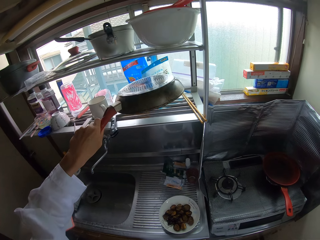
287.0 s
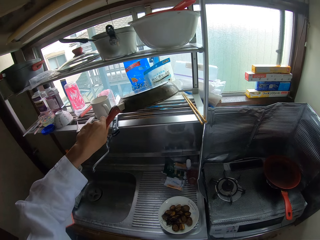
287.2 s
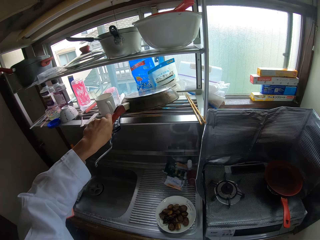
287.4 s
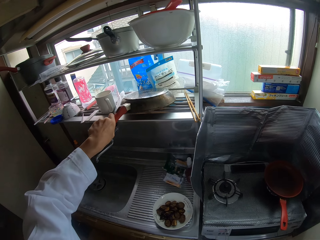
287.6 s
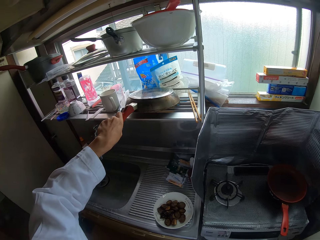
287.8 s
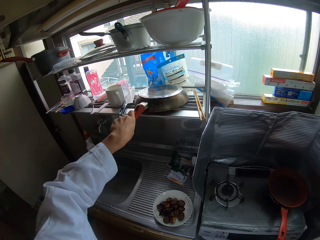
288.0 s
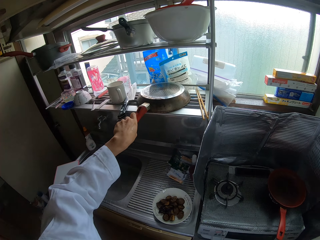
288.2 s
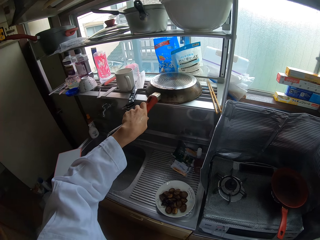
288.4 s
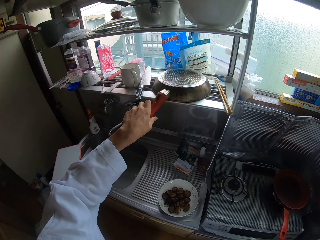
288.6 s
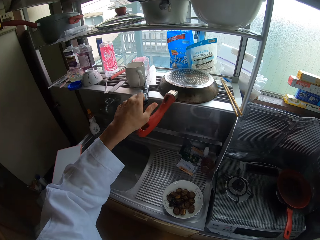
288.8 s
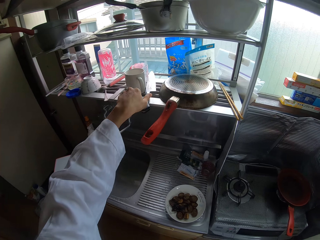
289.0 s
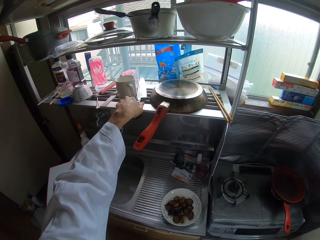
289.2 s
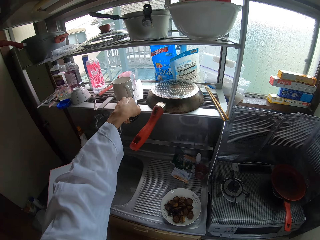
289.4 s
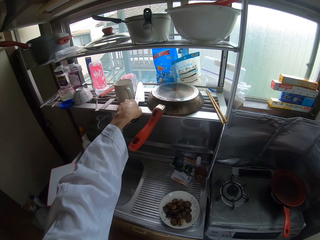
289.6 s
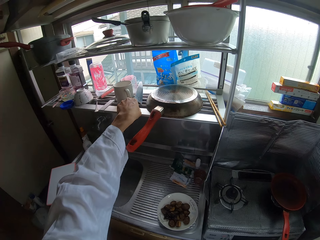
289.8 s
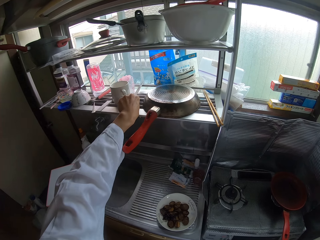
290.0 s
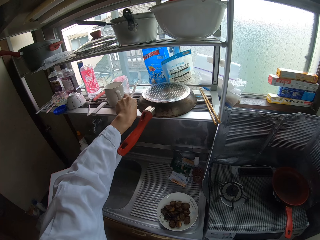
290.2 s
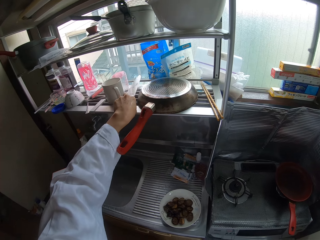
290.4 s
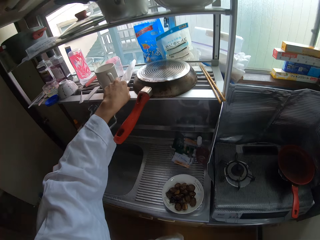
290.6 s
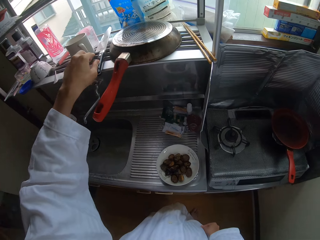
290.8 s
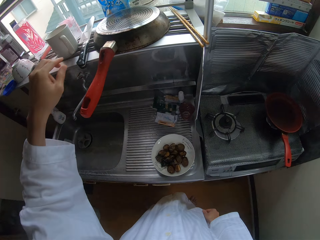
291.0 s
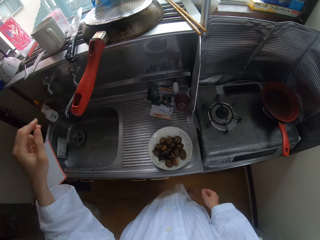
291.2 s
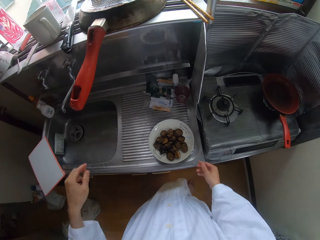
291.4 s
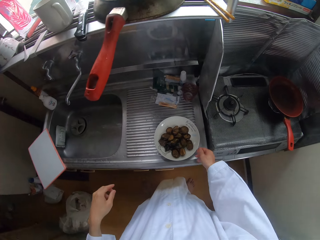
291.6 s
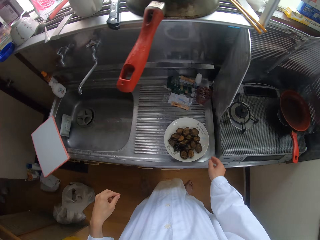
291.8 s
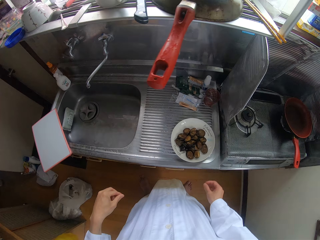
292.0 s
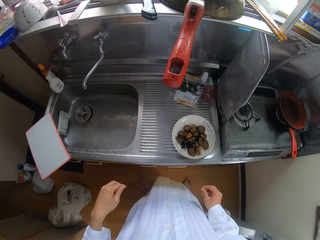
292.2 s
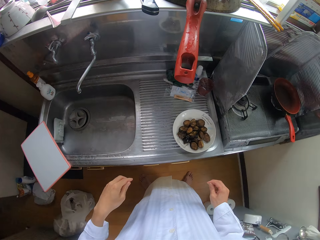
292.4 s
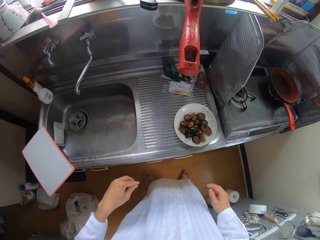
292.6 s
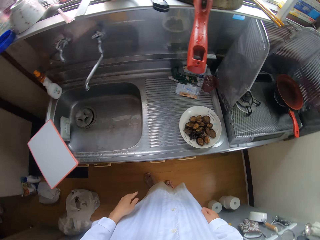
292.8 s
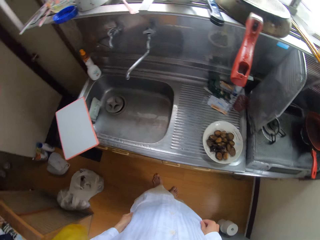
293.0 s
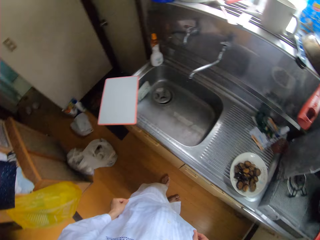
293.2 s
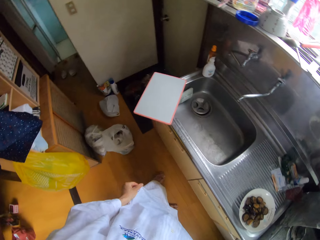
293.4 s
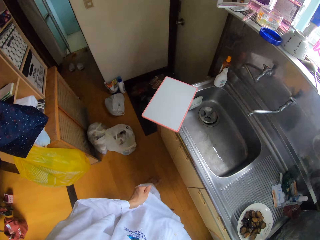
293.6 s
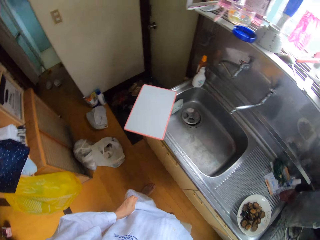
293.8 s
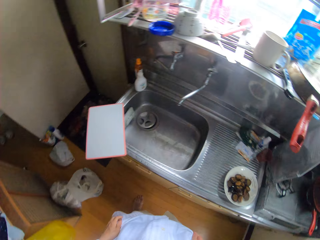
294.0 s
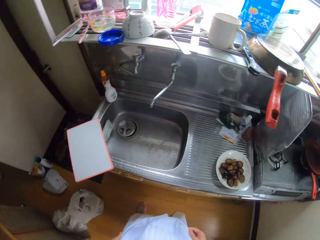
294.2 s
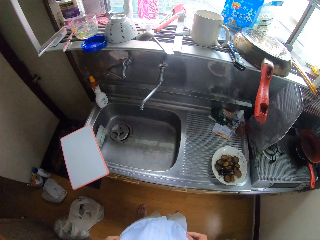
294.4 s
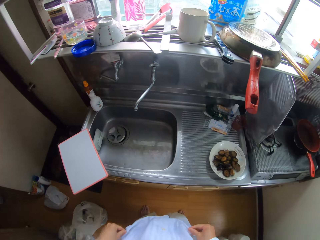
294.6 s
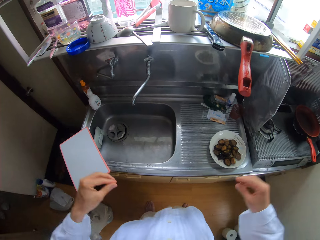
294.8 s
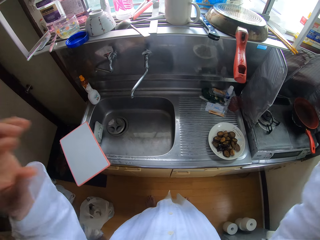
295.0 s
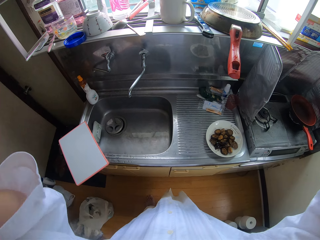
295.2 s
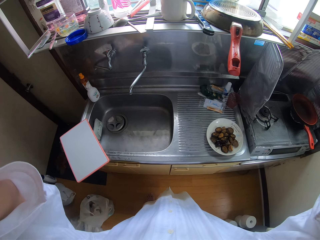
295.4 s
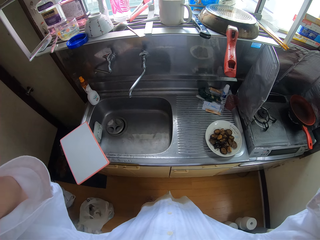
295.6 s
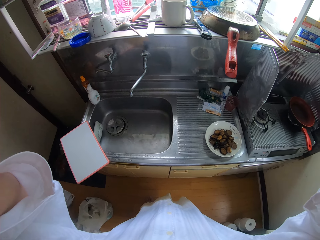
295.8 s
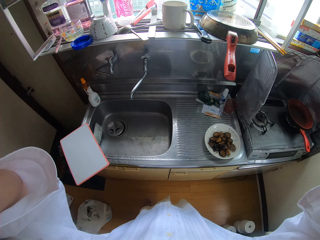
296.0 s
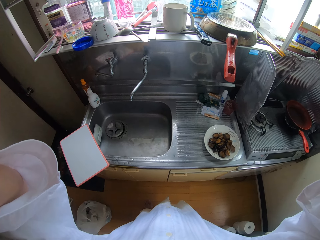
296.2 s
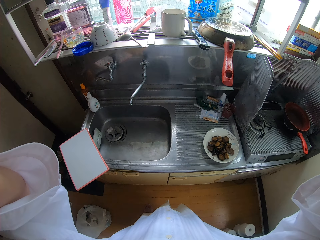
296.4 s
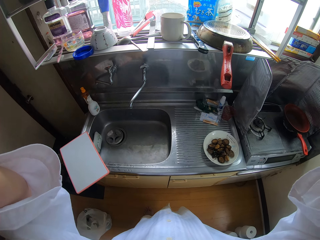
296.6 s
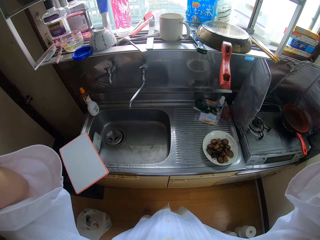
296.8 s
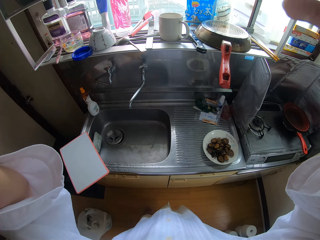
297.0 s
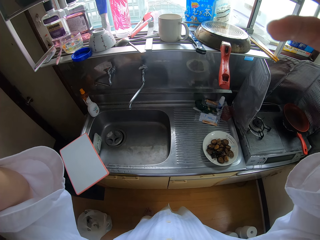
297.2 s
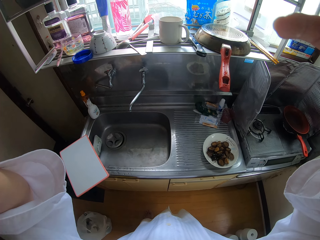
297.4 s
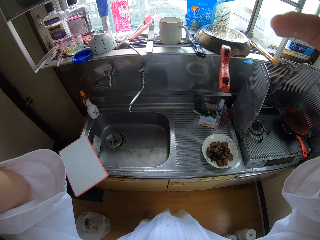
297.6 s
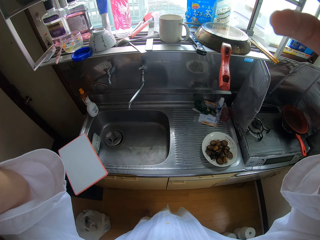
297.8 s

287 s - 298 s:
The camera wearer drops the frying pan on the rack with her left hand. She adjusts a knife on the rack with her left hand. She looks around the kitchen, walks around the kitchen and looks around the kitchen. She touches her face with both hands. She fixes the camera on the head.
